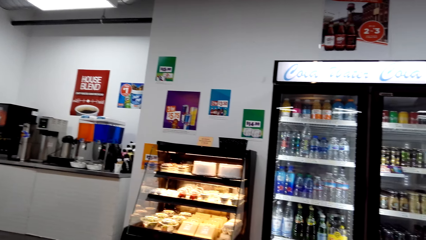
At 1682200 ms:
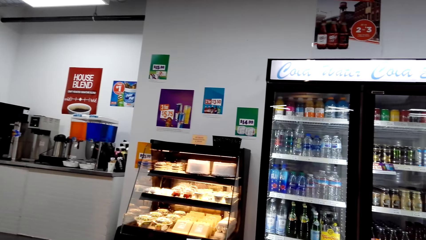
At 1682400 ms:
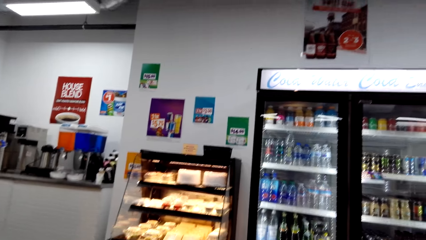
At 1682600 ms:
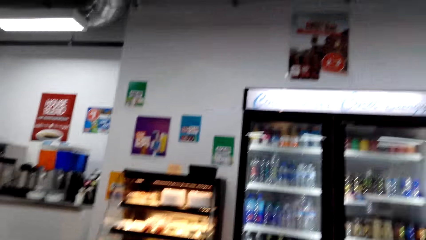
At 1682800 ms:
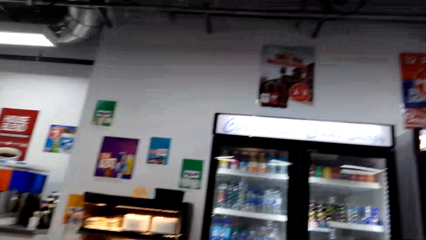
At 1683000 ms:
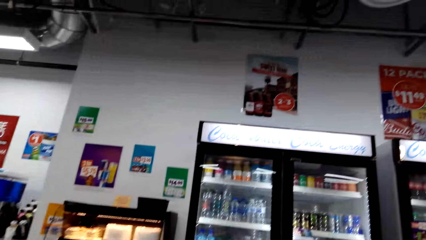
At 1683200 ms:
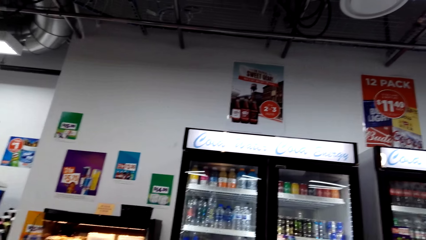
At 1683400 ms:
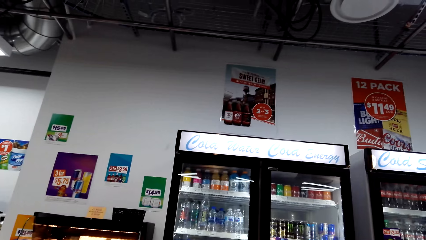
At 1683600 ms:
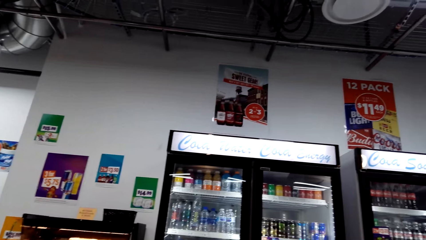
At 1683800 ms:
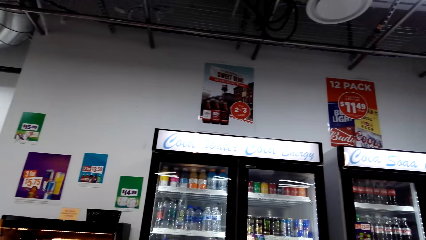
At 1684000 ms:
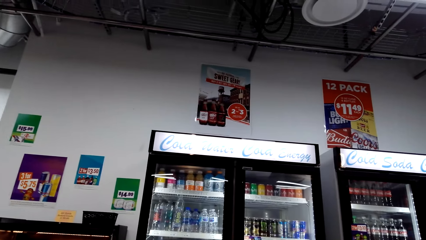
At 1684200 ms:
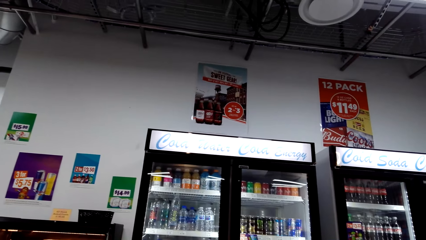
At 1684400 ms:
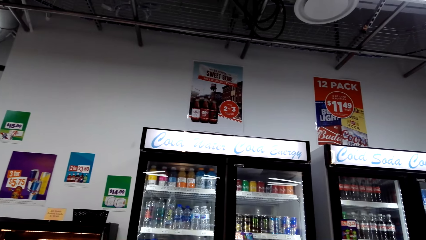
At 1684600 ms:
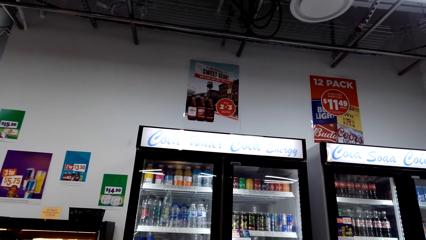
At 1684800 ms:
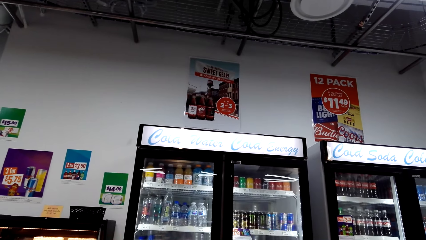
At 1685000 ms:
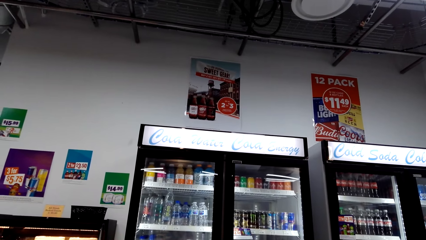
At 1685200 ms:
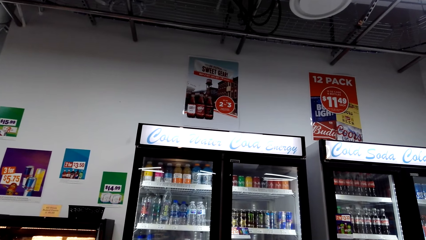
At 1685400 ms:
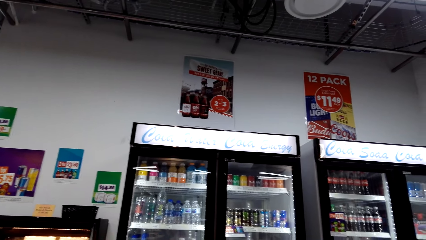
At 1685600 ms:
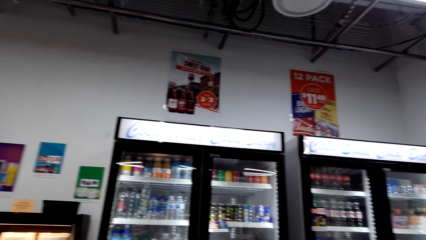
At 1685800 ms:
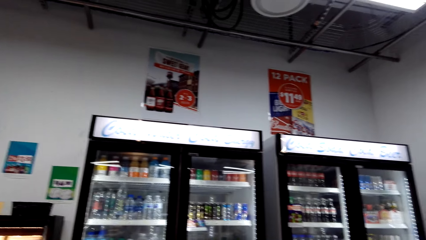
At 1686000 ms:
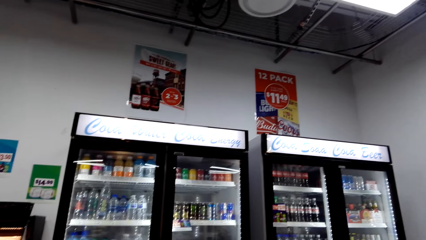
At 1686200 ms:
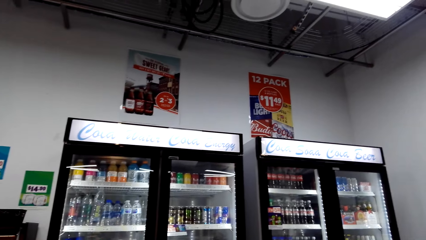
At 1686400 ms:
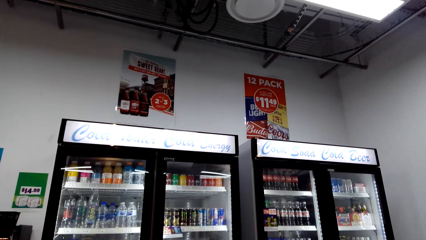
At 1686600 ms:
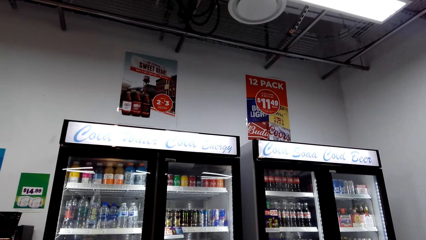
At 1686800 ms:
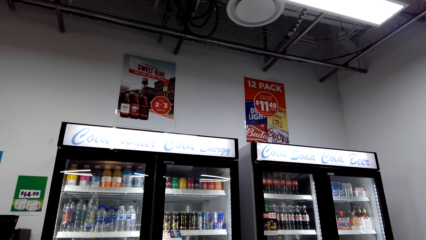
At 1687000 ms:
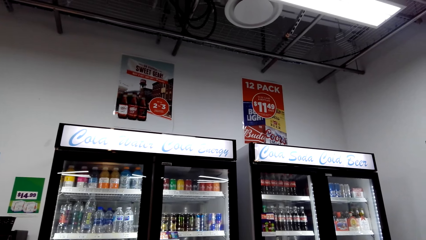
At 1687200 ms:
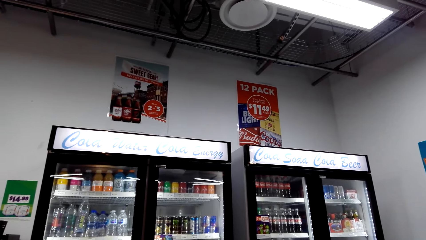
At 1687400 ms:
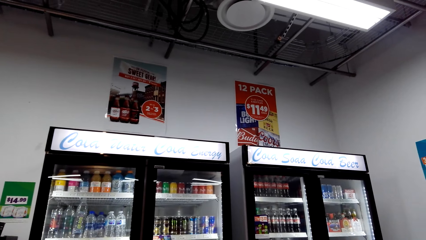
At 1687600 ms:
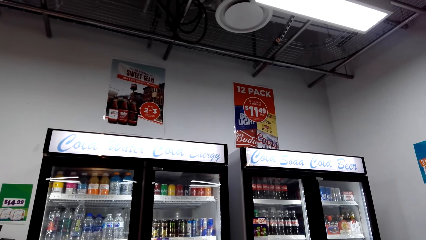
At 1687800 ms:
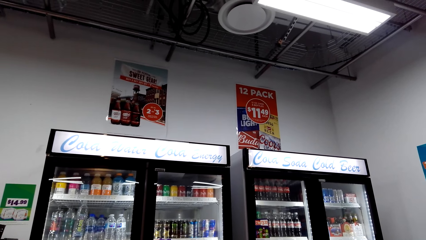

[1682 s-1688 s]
The camera wearer stares at the refrigerator.

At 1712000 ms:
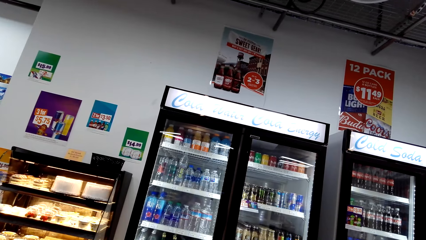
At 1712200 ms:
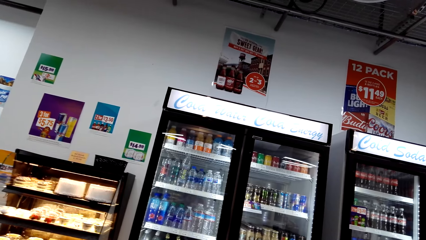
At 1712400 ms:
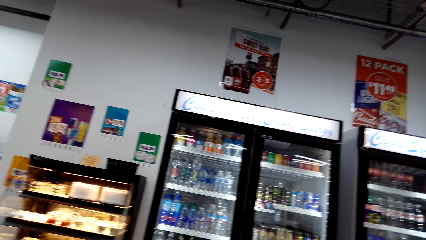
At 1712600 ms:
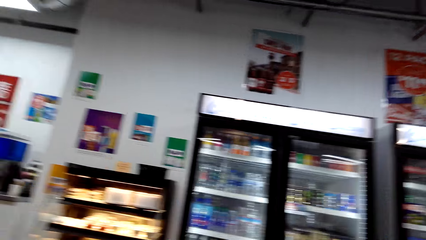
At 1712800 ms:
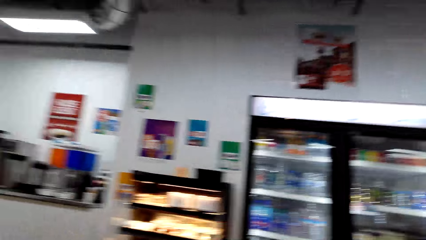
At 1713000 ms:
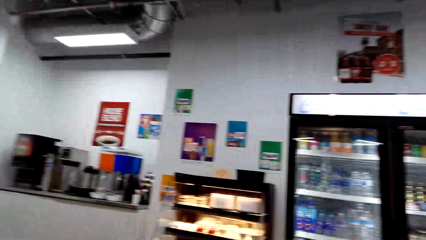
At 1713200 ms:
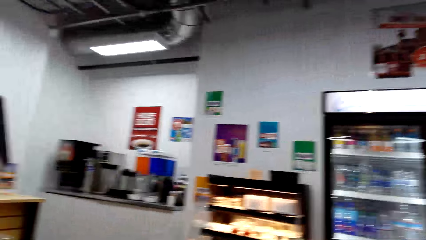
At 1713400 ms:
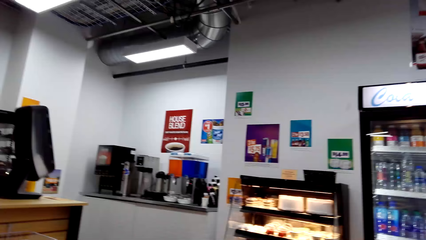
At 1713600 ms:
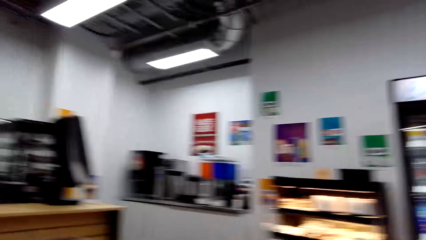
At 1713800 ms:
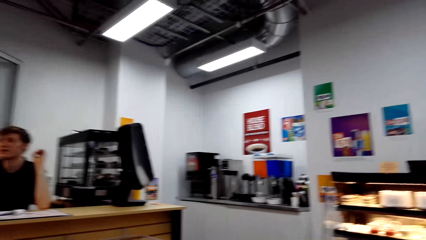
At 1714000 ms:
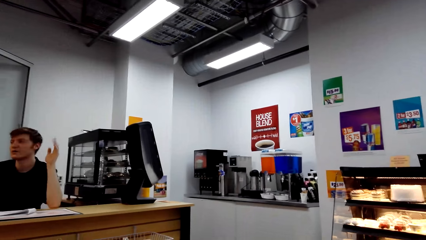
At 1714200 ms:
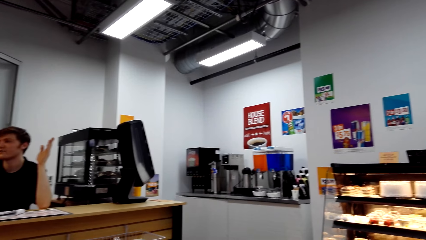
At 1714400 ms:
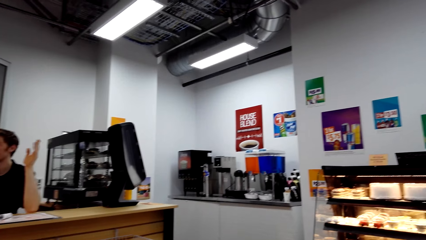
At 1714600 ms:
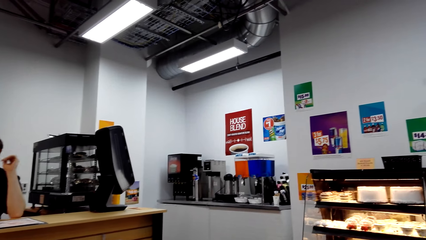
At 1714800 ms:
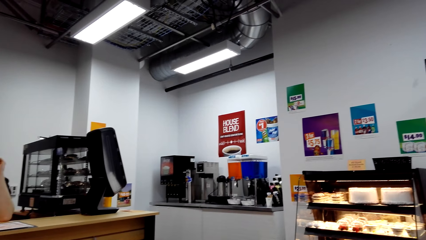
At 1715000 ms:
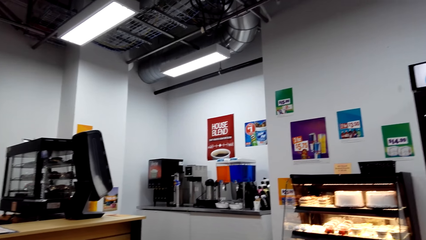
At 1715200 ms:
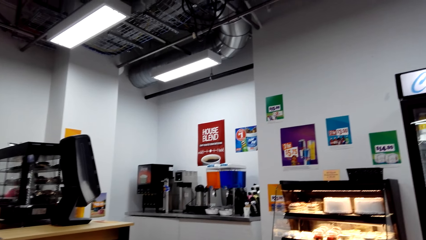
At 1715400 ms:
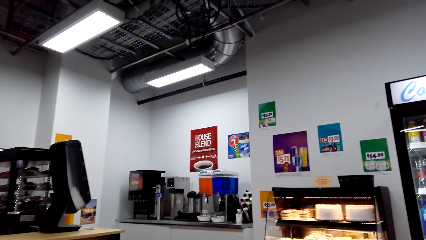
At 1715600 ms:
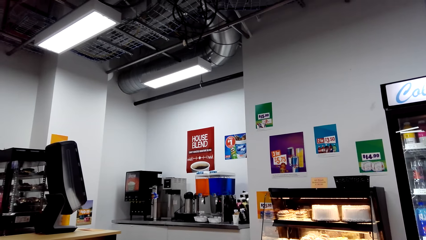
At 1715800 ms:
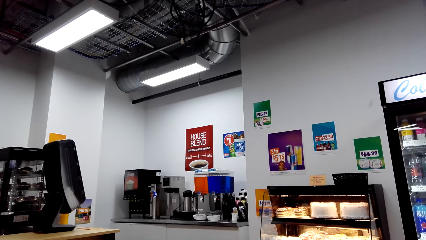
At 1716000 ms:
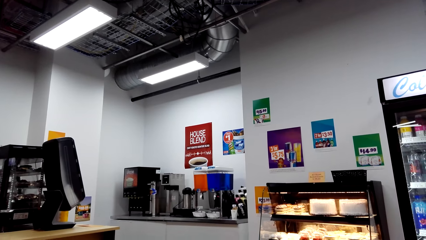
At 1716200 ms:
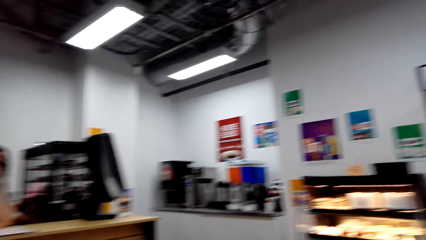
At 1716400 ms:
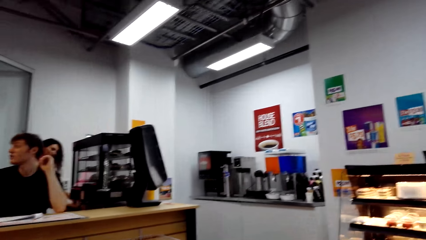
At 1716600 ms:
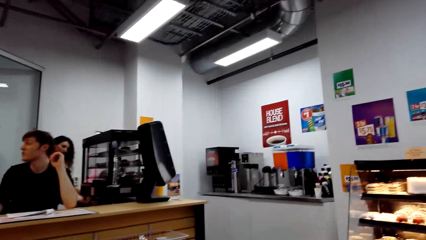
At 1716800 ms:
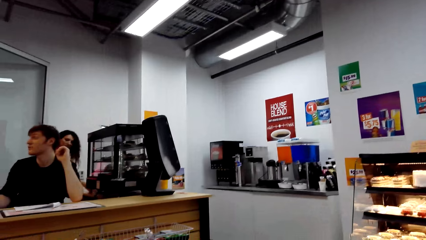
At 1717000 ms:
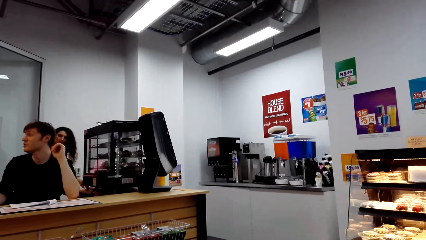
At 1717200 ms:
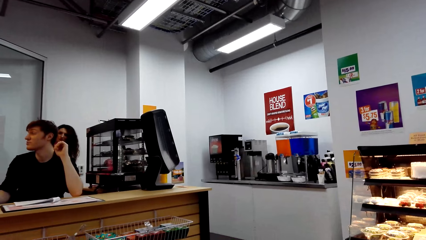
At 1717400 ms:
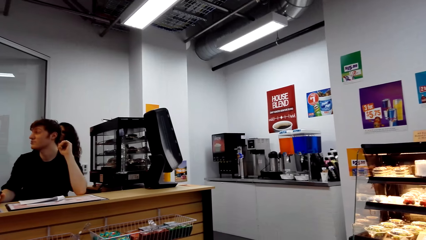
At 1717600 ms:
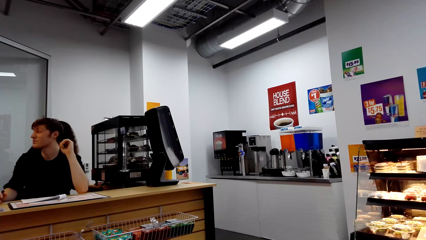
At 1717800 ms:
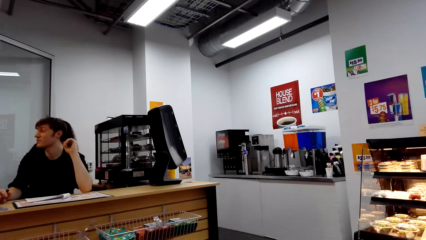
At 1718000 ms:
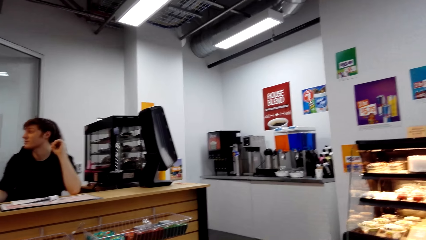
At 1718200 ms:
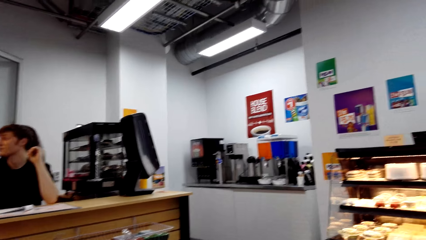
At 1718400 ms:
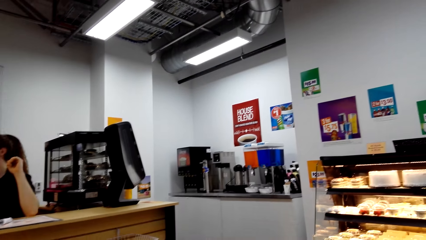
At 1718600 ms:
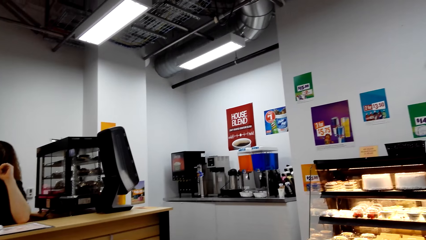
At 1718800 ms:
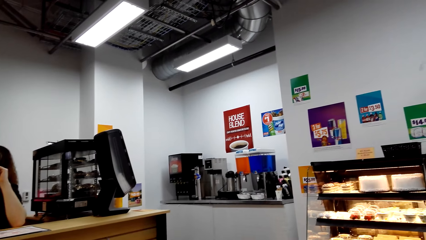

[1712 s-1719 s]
The camera wearer looks around the store.

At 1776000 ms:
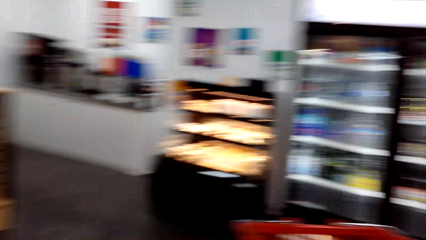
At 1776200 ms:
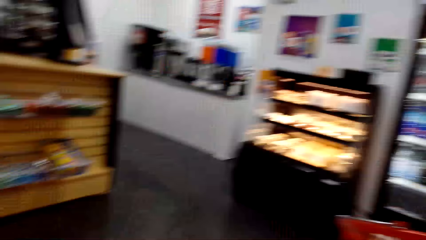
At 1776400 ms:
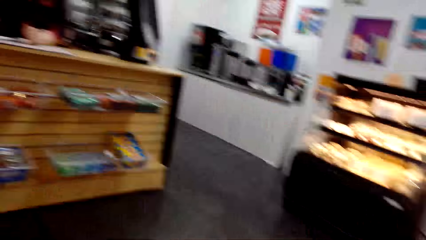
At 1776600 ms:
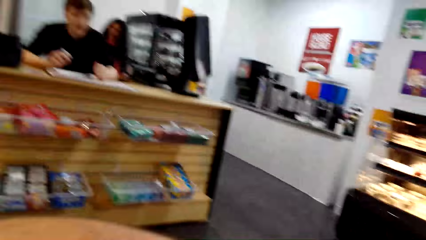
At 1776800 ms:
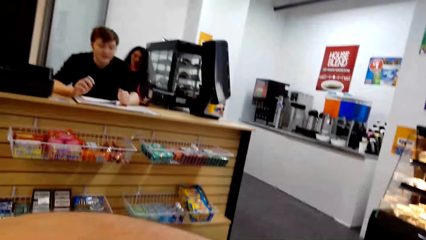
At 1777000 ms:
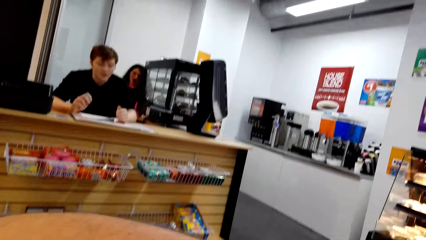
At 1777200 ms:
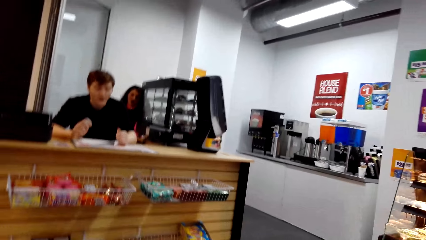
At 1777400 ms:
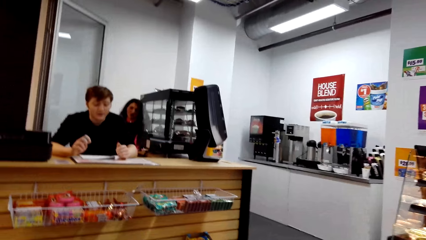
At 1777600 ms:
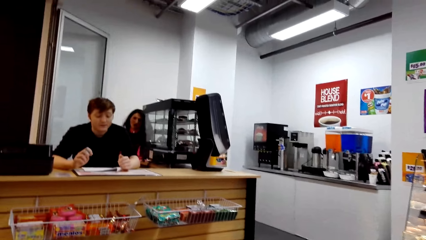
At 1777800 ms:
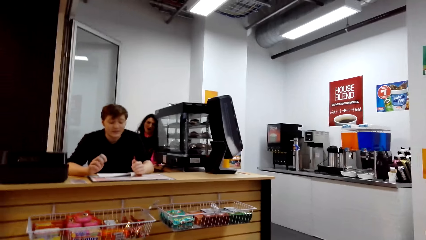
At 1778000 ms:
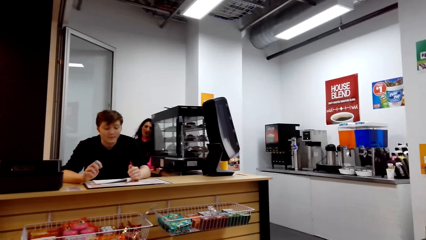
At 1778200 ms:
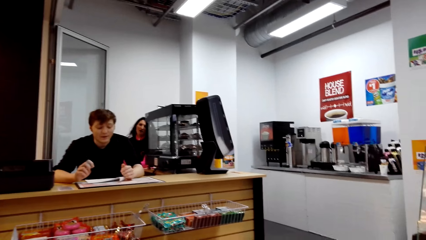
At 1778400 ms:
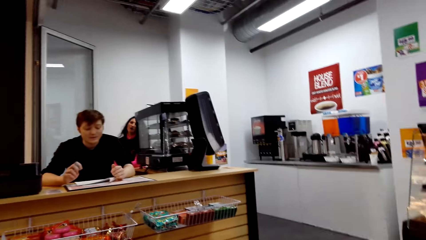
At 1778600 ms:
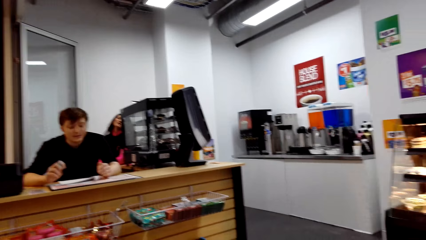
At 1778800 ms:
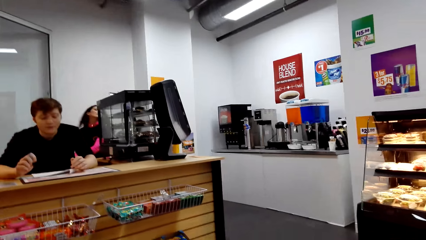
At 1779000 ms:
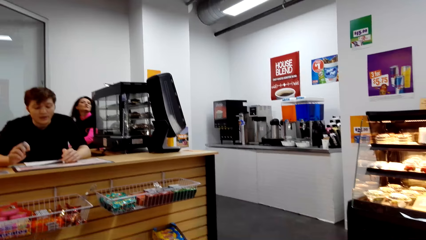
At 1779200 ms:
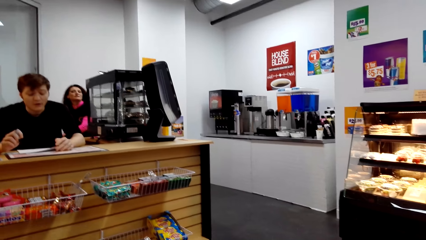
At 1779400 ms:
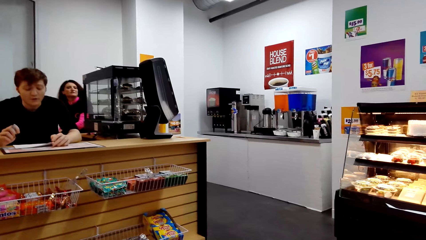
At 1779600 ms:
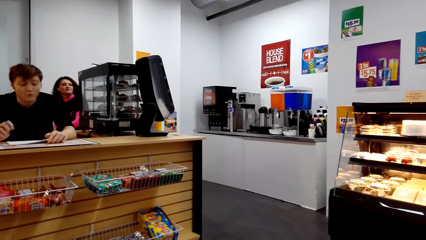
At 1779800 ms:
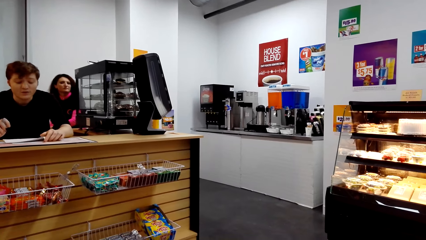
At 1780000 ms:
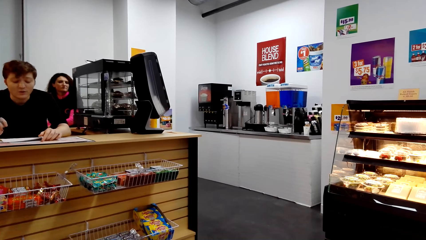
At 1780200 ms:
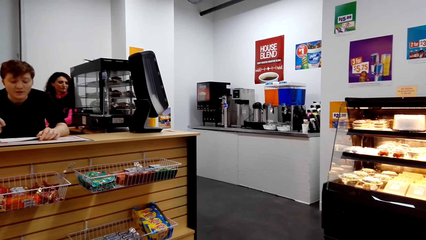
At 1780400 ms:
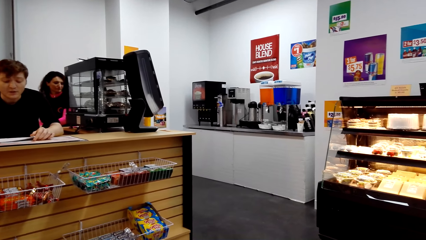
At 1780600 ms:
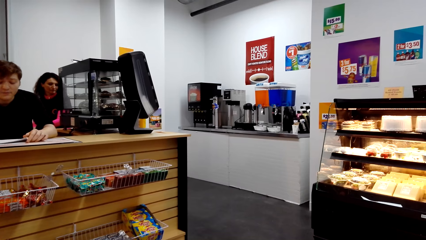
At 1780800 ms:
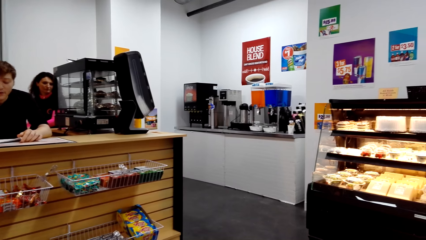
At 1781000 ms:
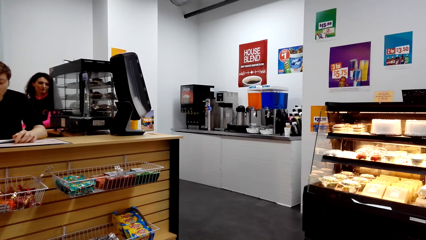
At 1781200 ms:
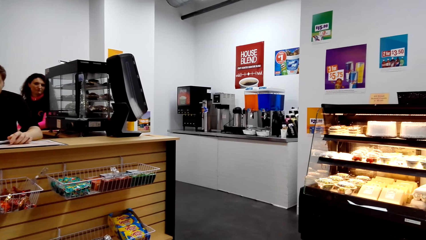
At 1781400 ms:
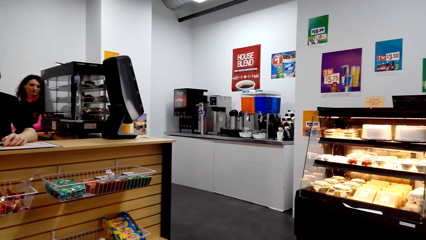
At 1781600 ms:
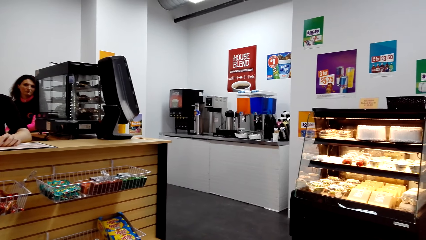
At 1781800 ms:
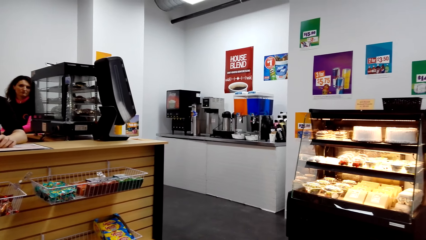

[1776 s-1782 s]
A man talks to the camera wearer. The man reads on the paper.
